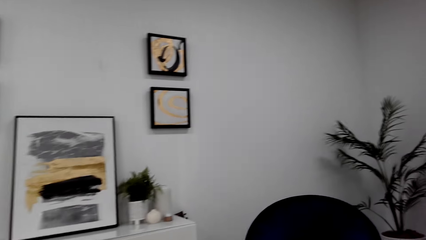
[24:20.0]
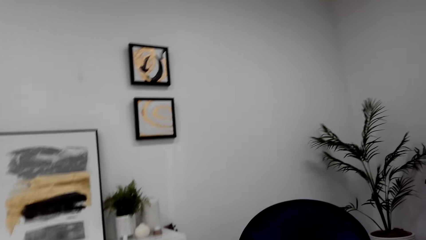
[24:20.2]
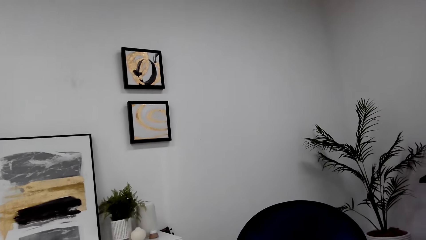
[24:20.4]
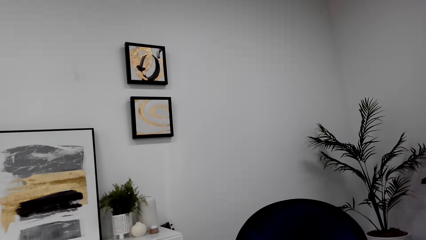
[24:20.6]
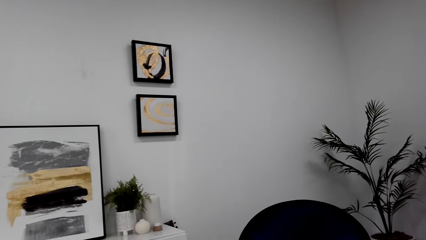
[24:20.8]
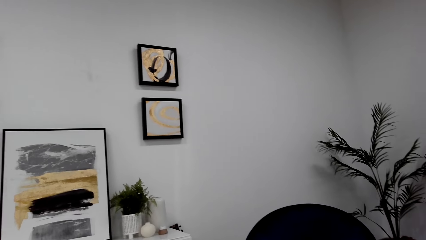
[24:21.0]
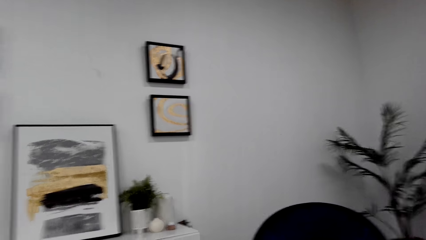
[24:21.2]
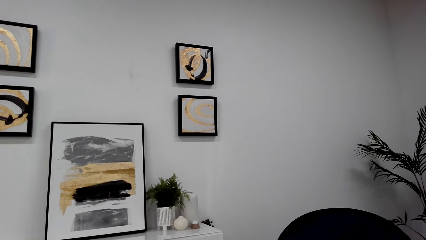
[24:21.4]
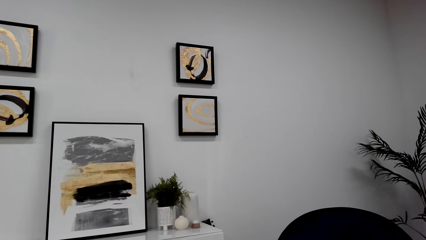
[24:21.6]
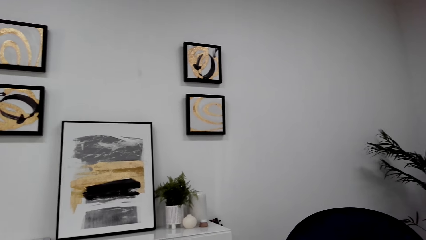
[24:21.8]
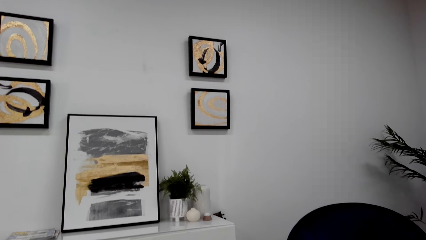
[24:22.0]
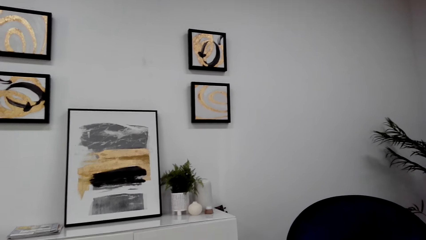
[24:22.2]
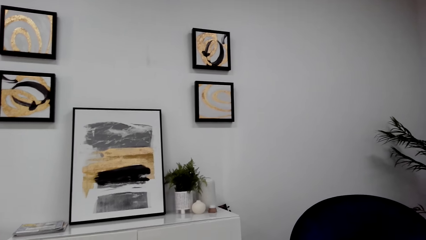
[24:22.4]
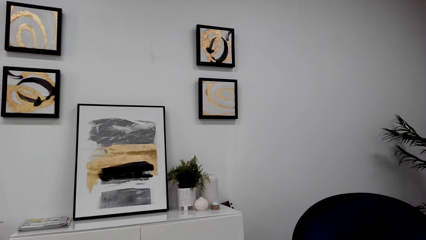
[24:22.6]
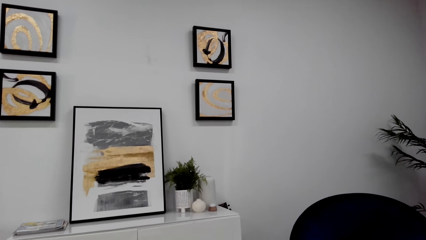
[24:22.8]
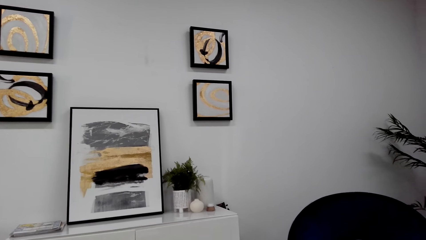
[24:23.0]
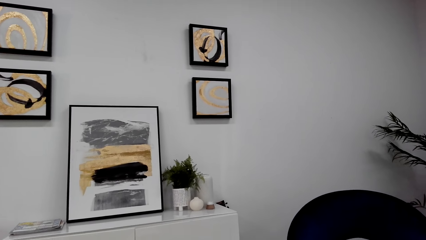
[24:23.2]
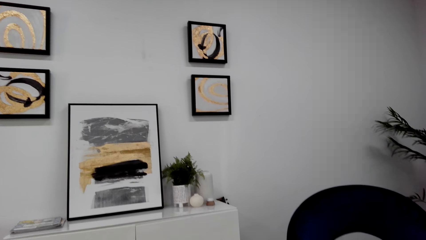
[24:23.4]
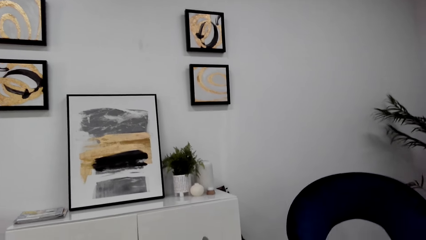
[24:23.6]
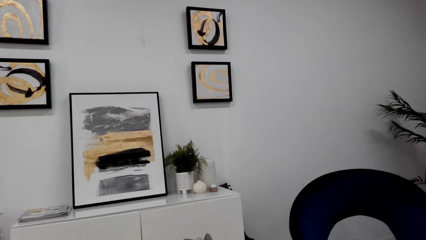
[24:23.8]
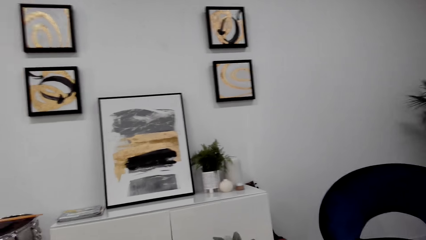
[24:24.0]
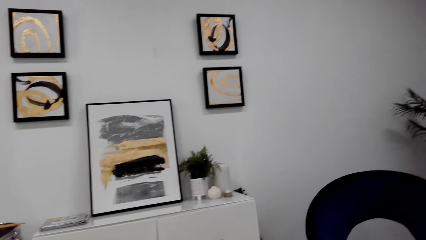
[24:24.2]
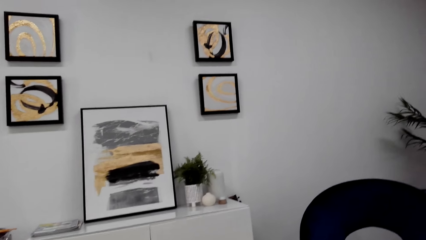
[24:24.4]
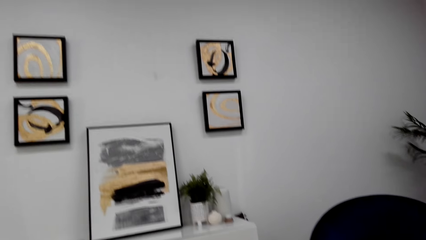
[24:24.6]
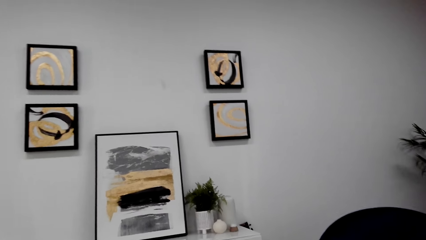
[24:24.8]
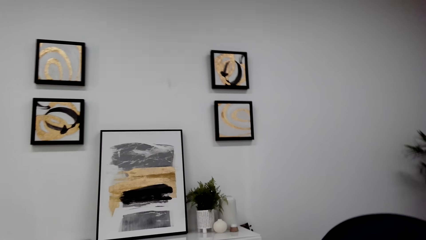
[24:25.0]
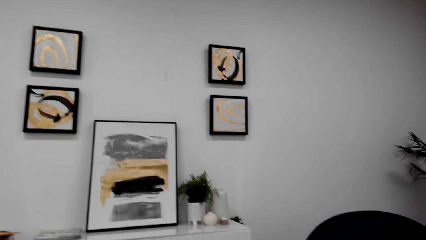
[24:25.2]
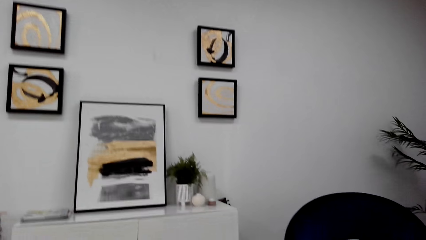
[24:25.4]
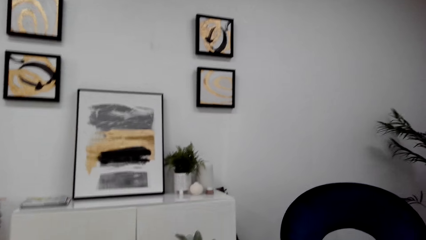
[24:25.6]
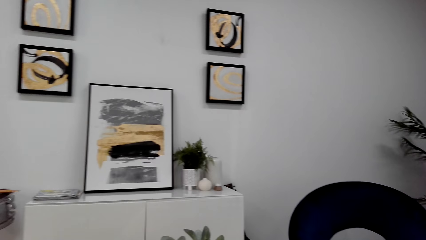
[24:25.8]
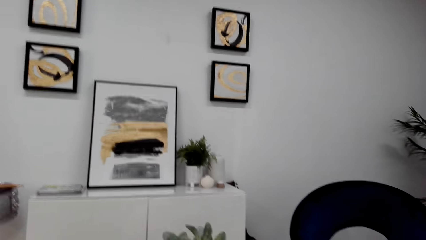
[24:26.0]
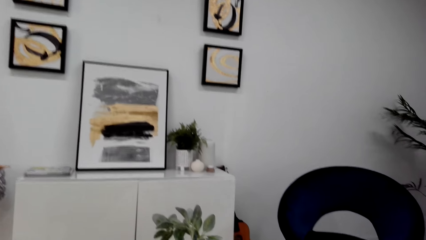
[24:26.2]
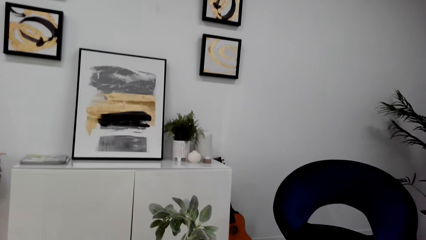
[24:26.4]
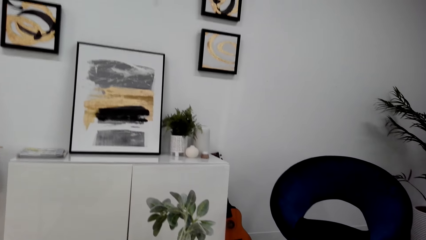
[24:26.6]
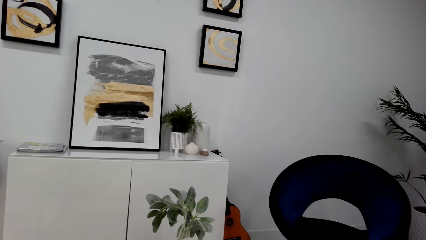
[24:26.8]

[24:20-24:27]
The camera wearer turns around.

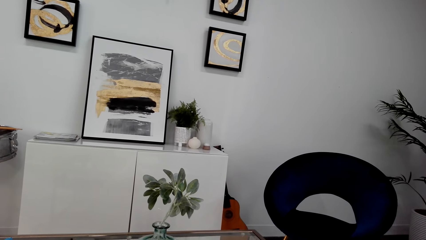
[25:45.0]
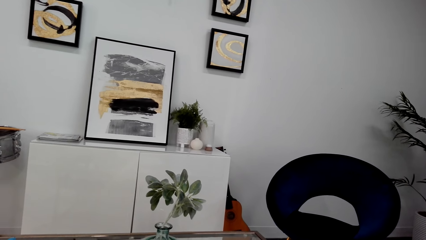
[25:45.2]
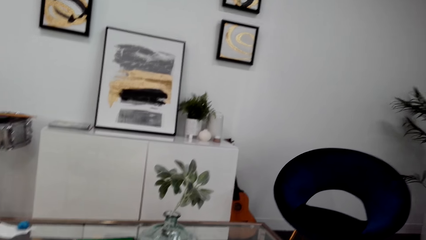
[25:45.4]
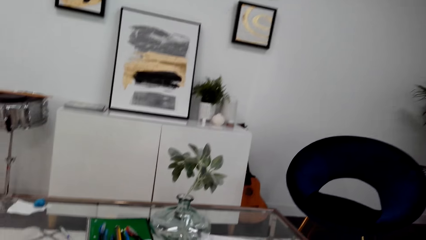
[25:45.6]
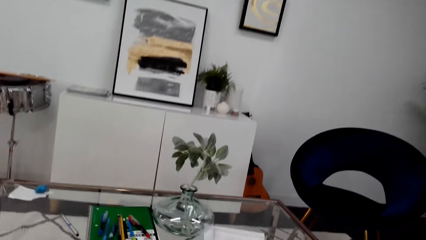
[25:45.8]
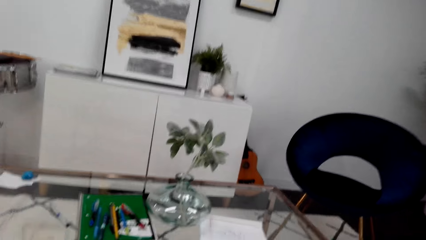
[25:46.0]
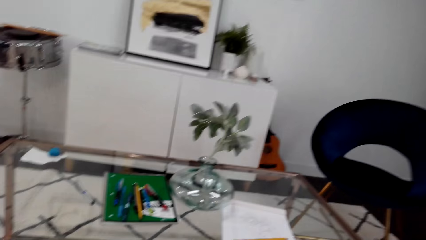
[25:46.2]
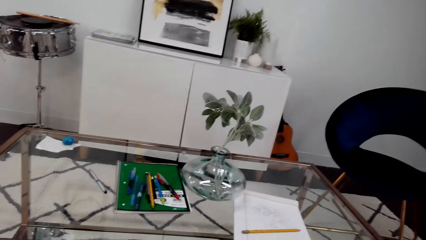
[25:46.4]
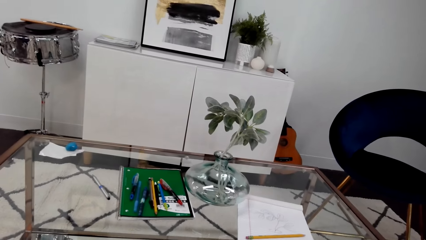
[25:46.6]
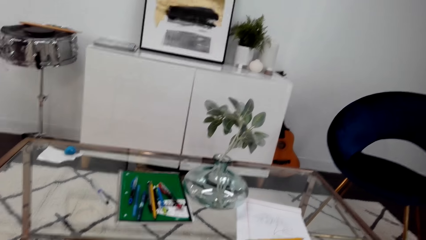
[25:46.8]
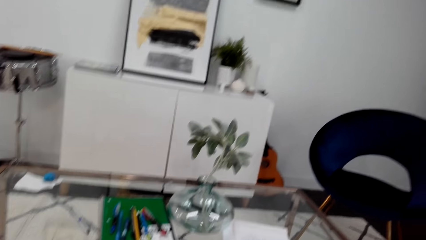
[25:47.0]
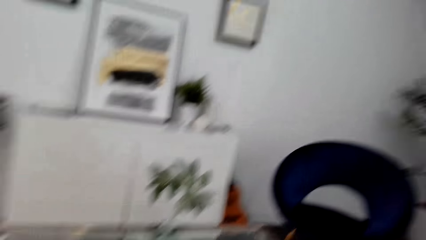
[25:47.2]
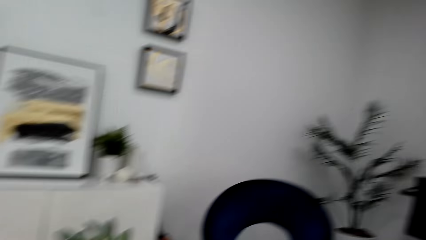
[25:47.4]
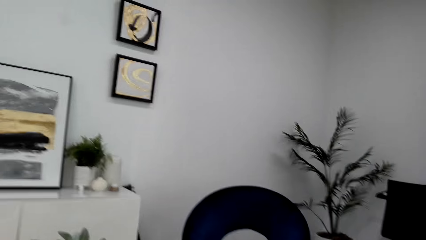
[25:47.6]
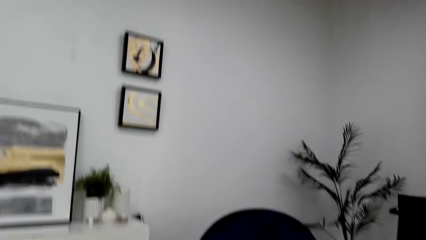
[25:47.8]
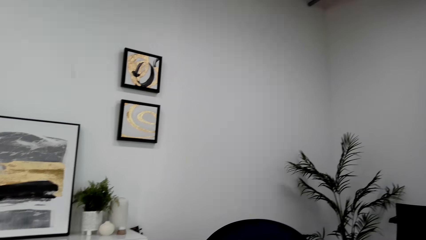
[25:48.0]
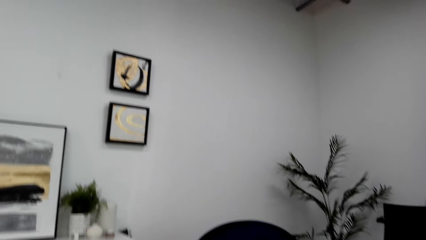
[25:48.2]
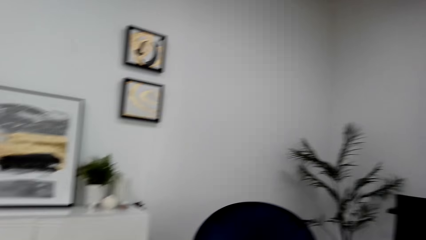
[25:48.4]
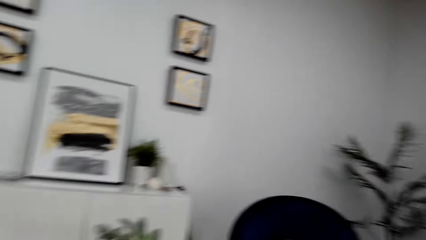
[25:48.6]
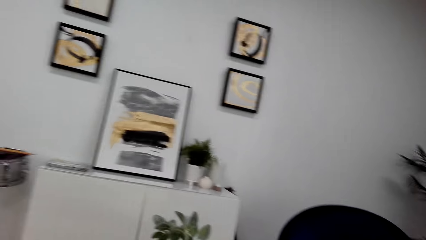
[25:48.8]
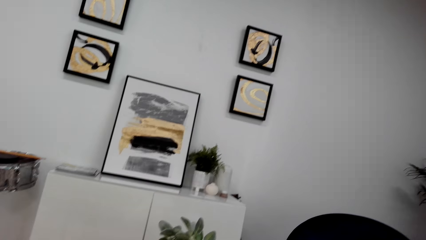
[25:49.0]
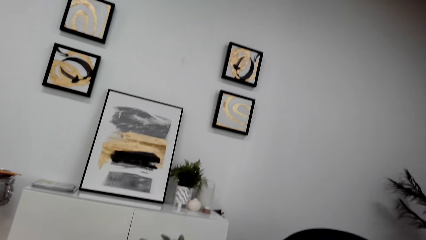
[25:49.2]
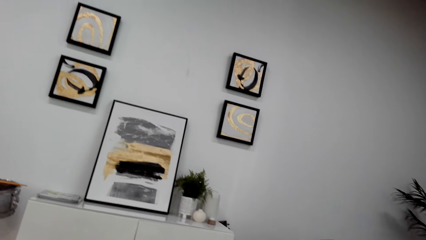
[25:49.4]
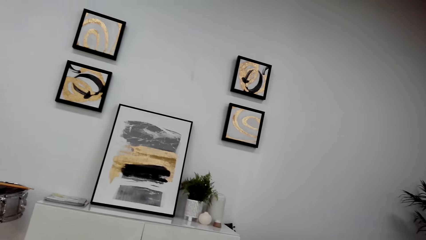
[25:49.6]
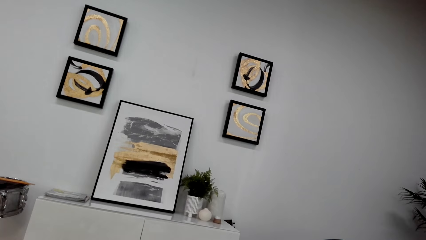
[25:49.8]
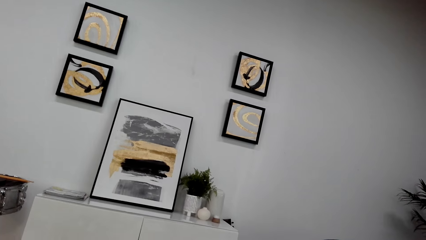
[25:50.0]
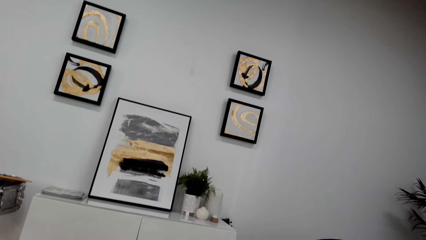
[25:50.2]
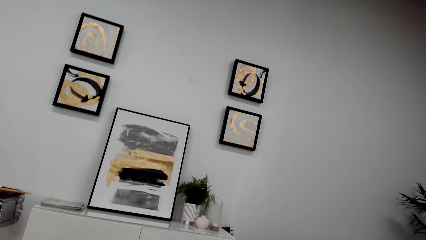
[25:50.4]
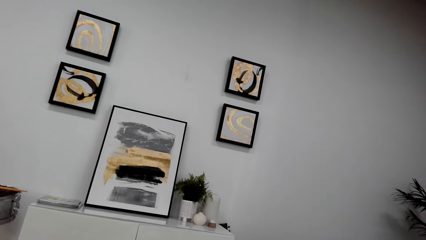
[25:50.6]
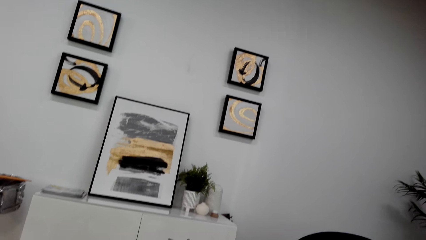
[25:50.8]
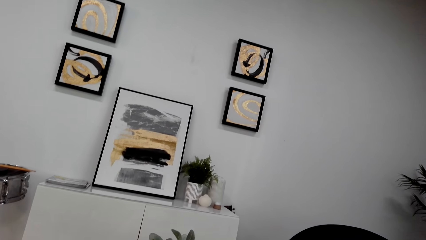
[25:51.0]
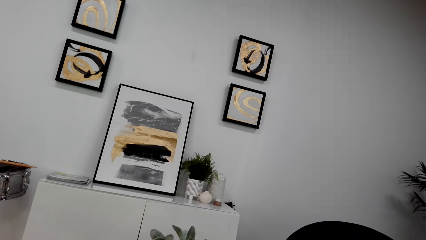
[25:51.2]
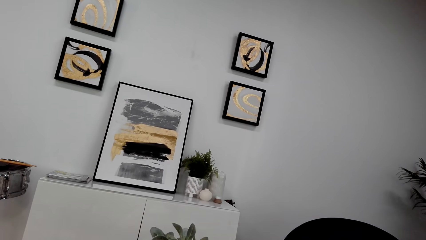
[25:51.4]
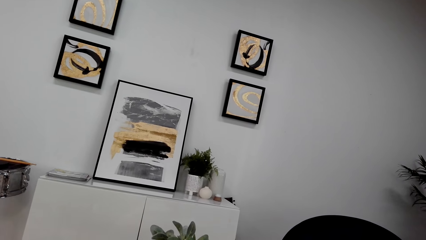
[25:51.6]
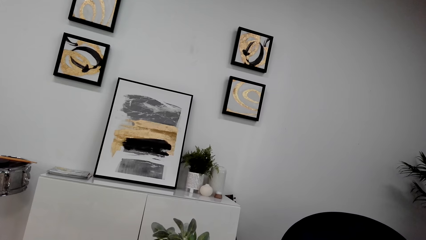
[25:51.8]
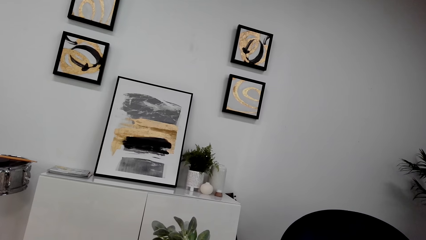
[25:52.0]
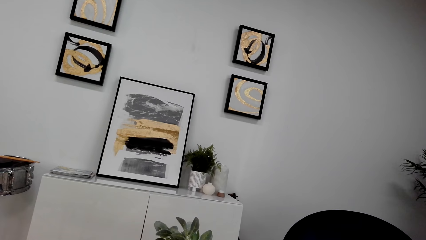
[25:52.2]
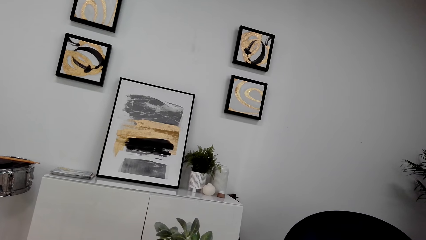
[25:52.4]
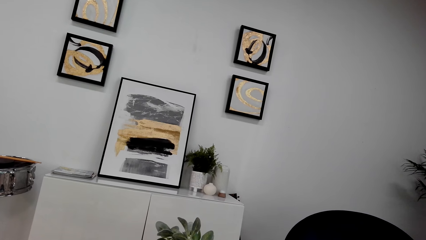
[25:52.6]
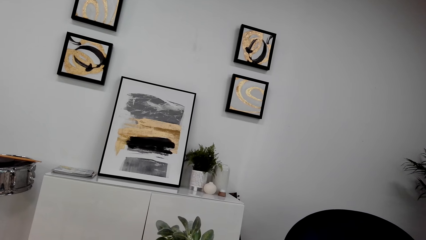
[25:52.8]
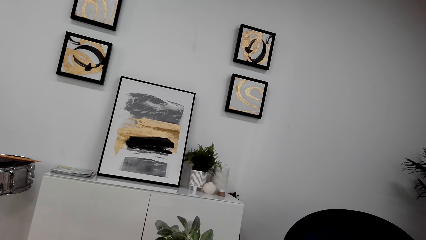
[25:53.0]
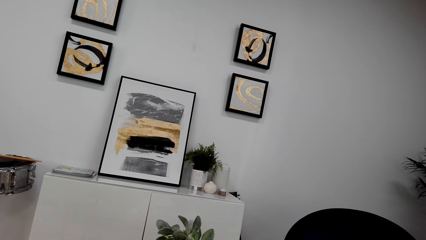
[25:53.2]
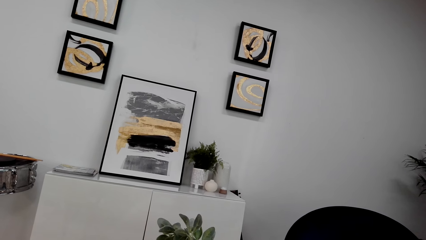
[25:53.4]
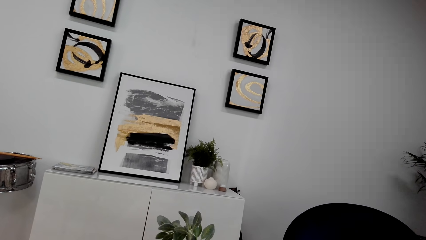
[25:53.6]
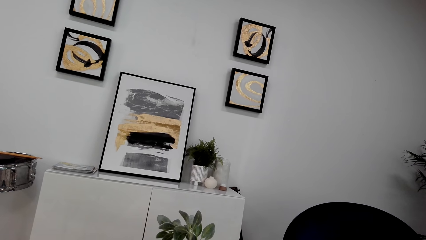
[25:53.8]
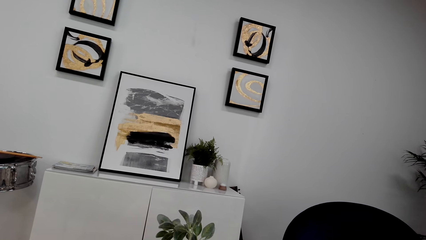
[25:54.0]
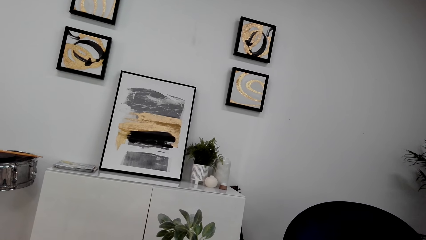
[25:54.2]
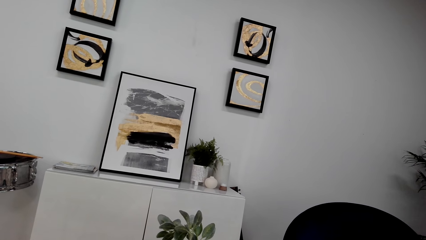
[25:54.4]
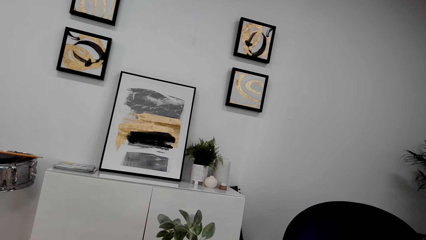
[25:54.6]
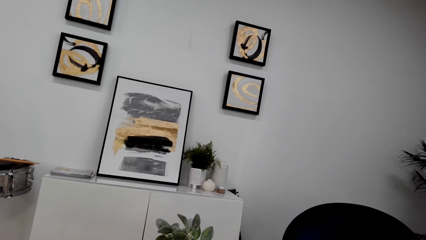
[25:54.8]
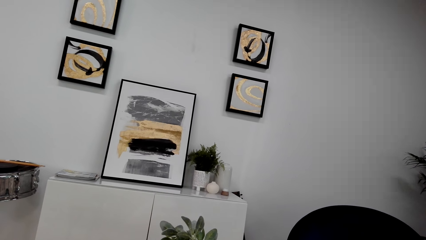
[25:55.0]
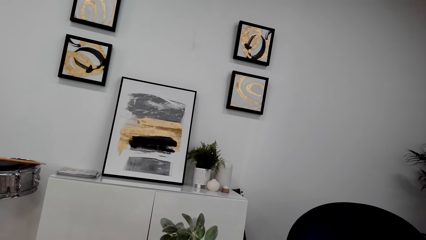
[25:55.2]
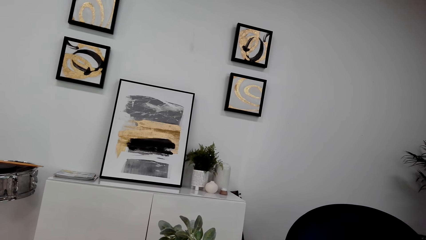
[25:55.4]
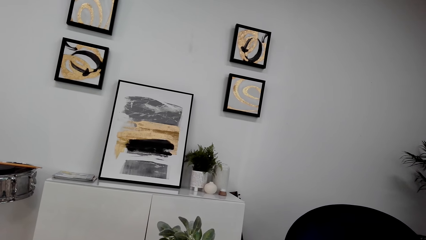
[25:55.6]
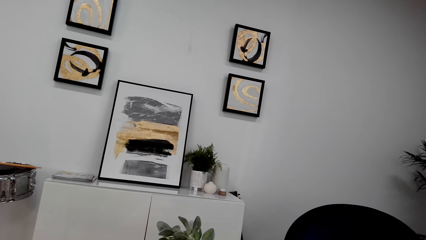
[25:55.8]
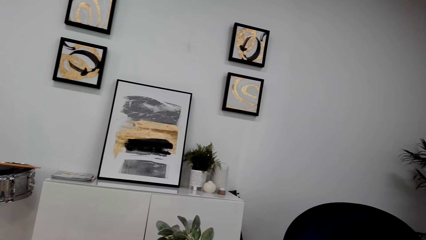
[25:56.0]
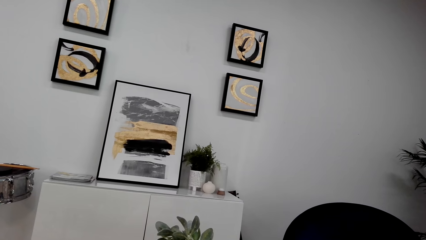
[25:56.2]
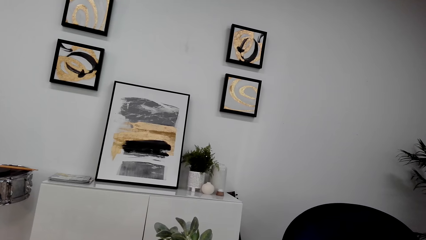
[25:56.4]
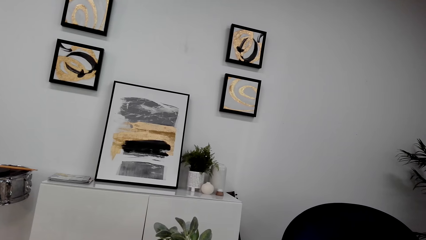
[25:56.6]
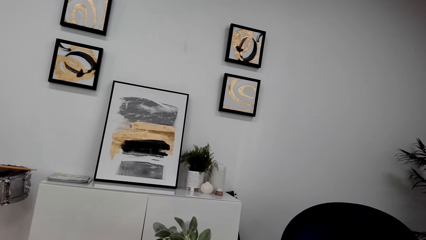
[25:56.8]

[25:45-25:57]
The camera wearer looks on the table. They look on the wall.
